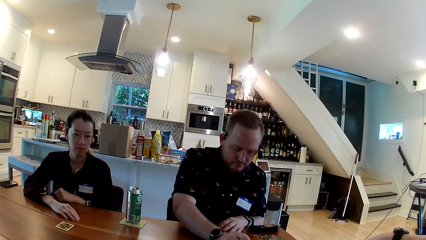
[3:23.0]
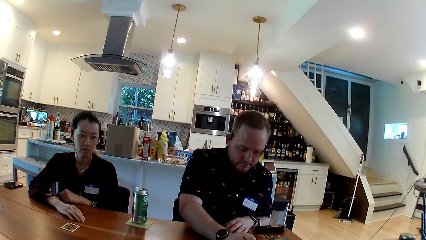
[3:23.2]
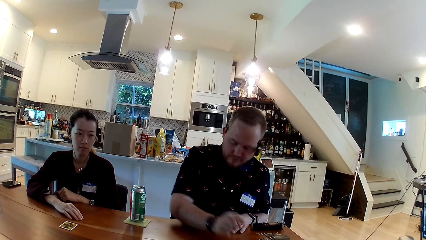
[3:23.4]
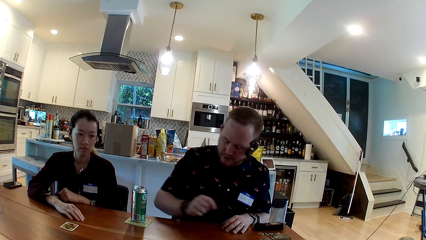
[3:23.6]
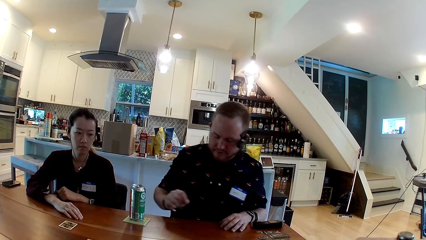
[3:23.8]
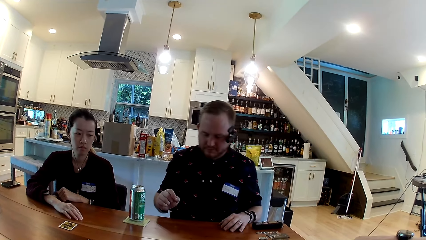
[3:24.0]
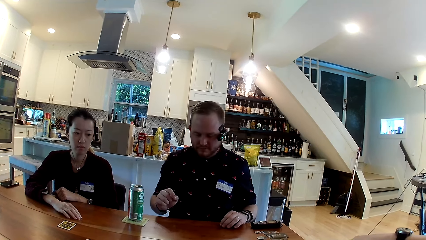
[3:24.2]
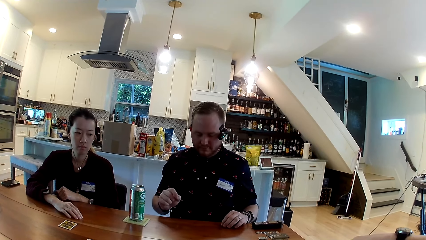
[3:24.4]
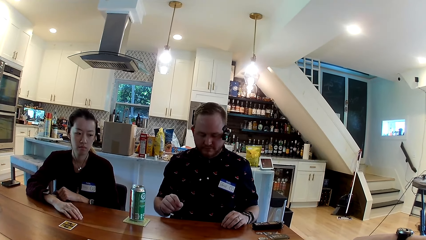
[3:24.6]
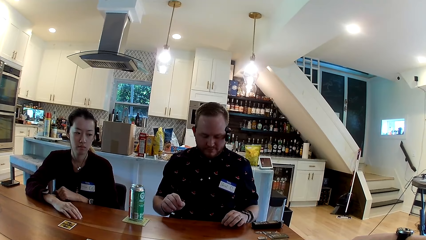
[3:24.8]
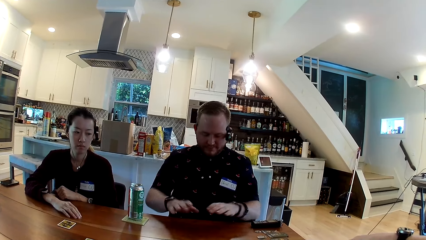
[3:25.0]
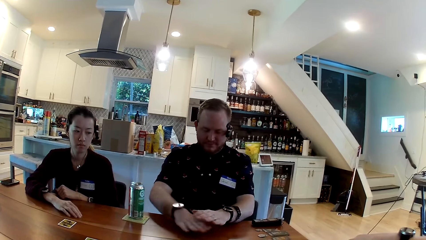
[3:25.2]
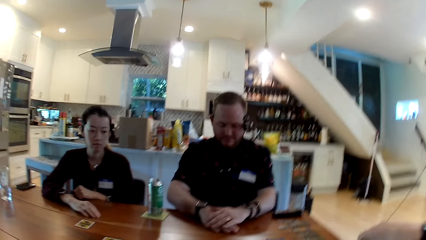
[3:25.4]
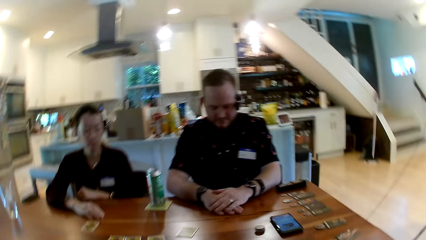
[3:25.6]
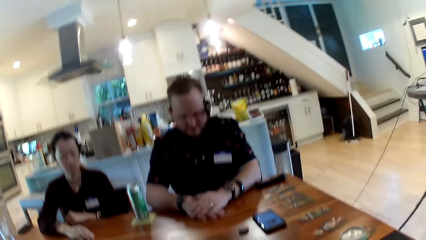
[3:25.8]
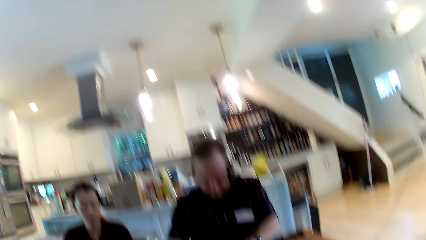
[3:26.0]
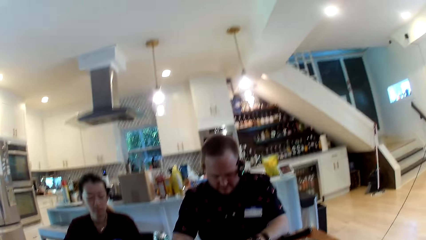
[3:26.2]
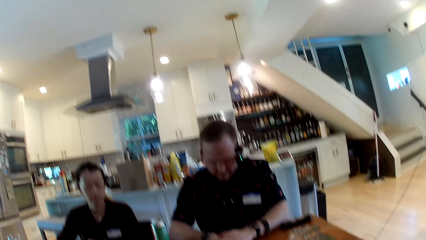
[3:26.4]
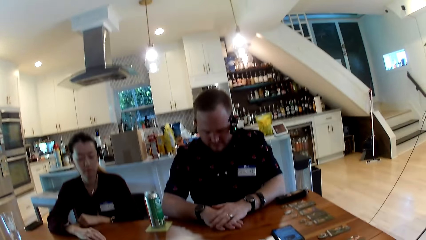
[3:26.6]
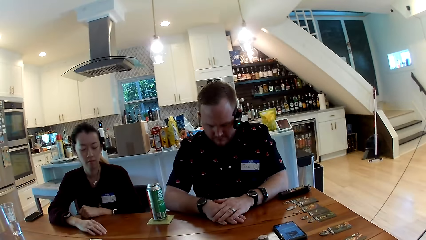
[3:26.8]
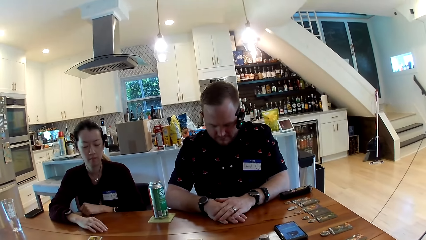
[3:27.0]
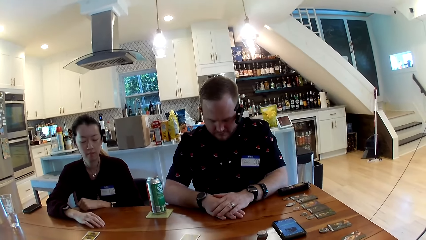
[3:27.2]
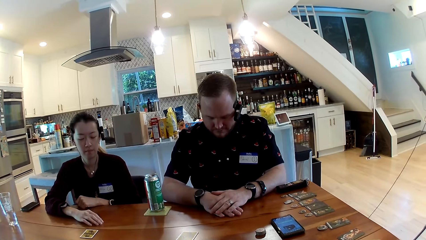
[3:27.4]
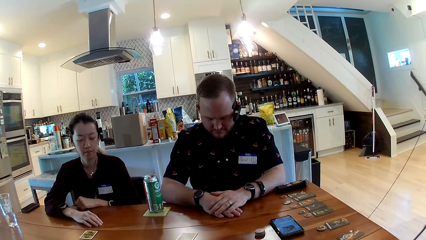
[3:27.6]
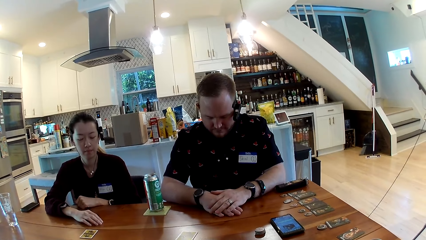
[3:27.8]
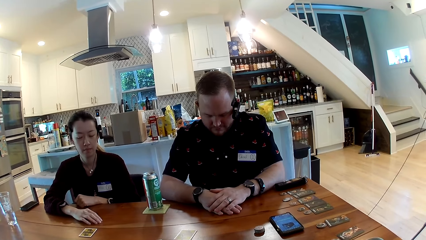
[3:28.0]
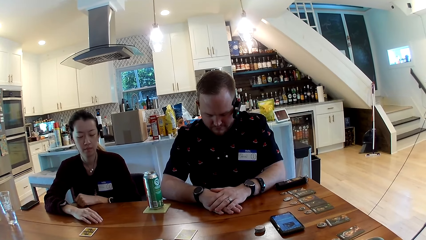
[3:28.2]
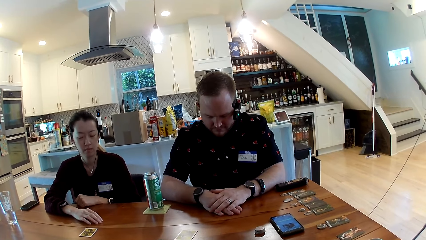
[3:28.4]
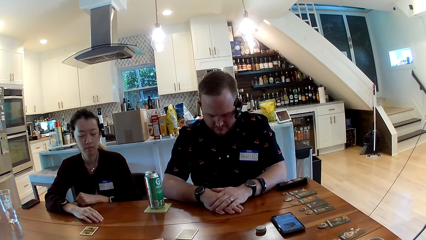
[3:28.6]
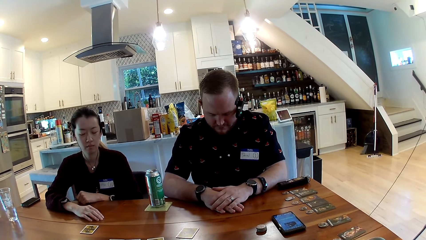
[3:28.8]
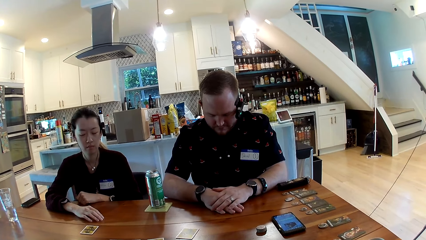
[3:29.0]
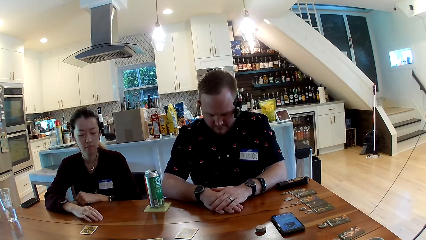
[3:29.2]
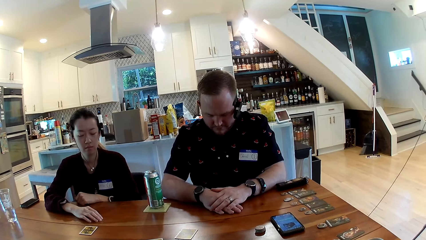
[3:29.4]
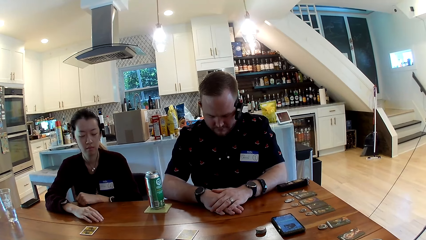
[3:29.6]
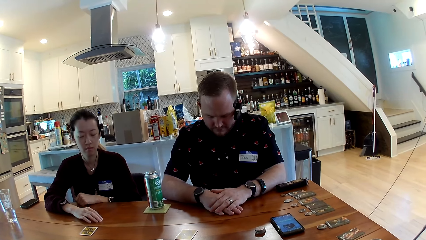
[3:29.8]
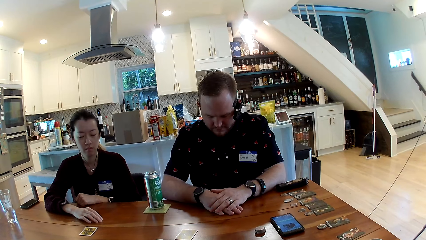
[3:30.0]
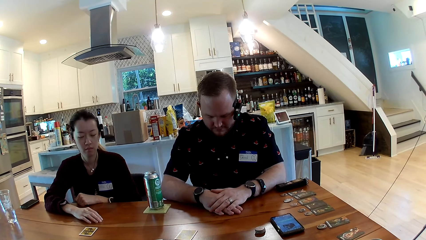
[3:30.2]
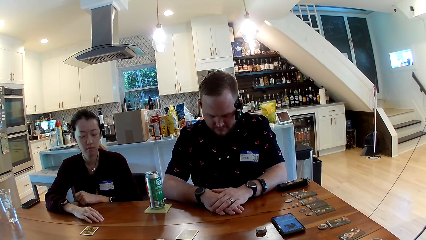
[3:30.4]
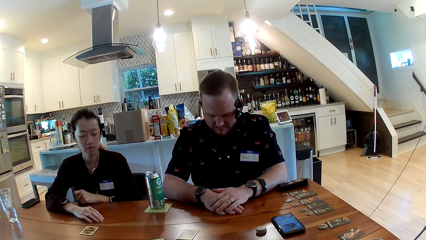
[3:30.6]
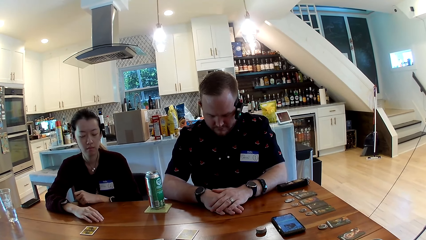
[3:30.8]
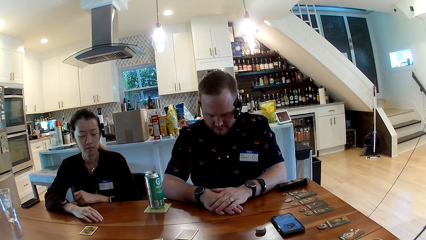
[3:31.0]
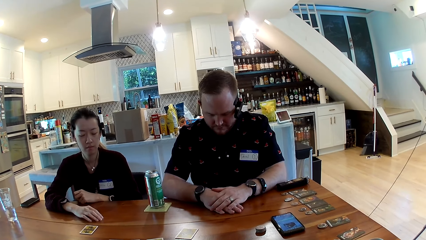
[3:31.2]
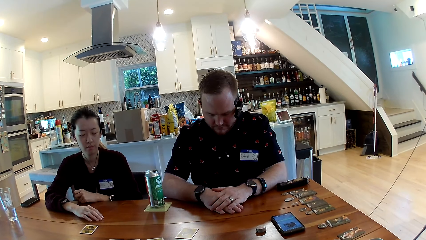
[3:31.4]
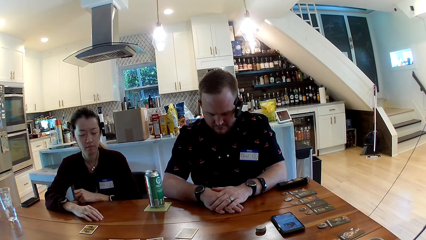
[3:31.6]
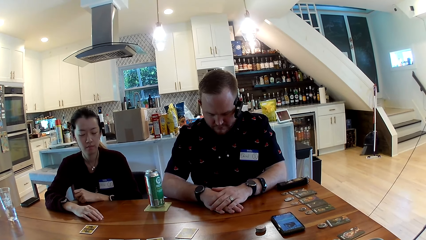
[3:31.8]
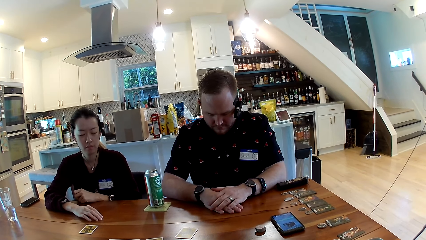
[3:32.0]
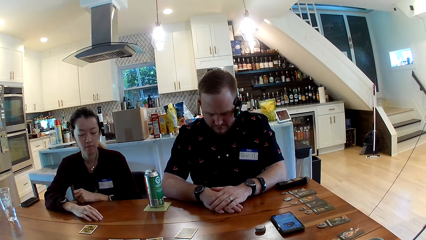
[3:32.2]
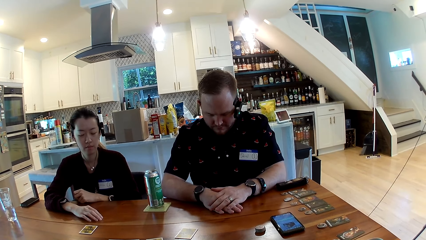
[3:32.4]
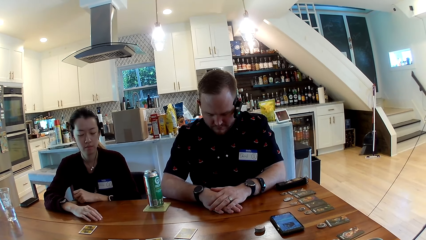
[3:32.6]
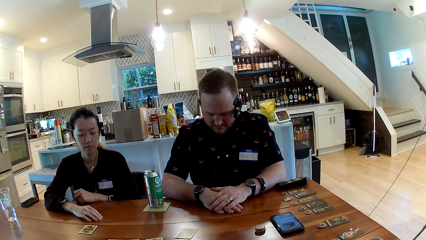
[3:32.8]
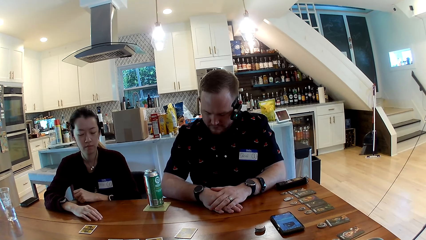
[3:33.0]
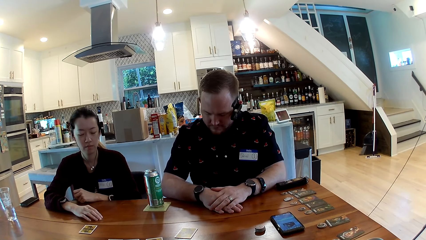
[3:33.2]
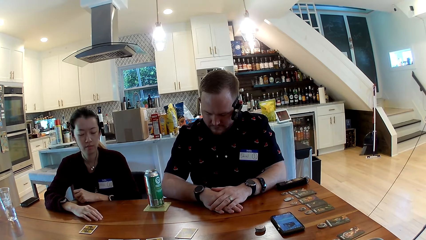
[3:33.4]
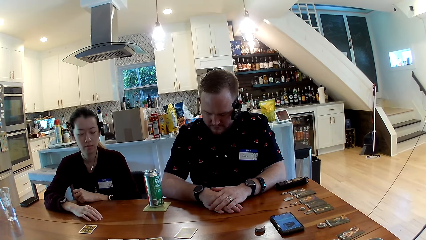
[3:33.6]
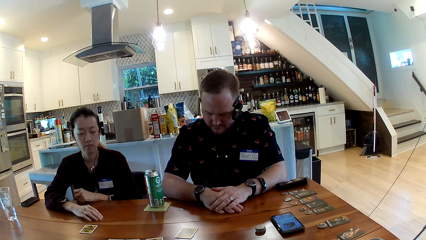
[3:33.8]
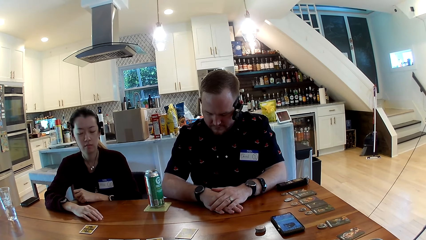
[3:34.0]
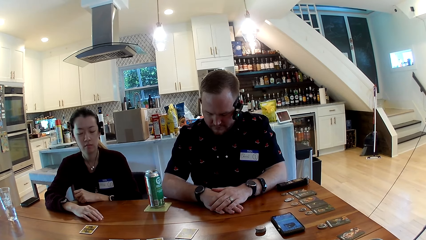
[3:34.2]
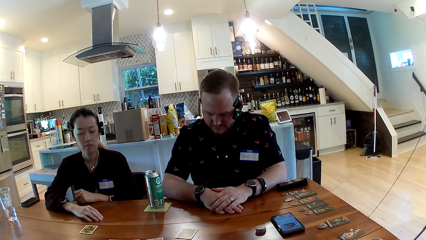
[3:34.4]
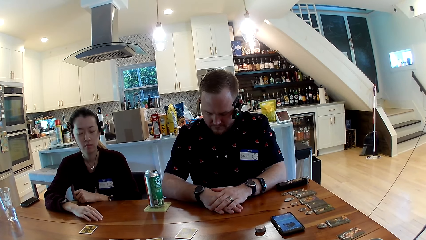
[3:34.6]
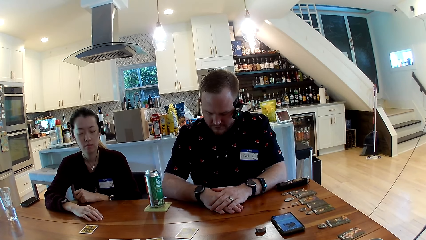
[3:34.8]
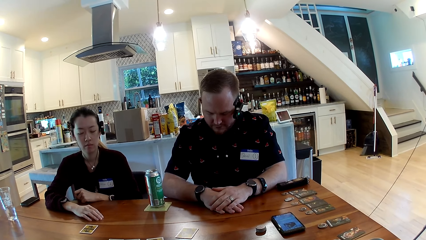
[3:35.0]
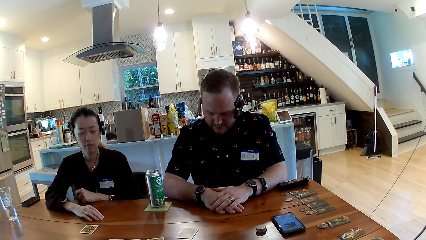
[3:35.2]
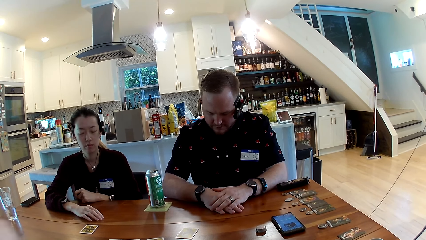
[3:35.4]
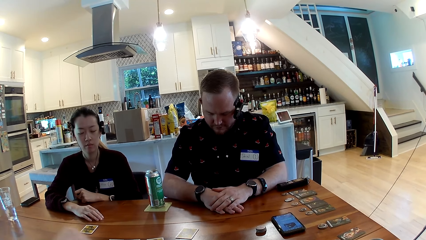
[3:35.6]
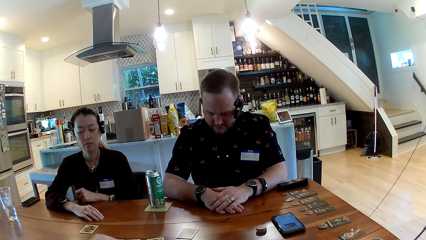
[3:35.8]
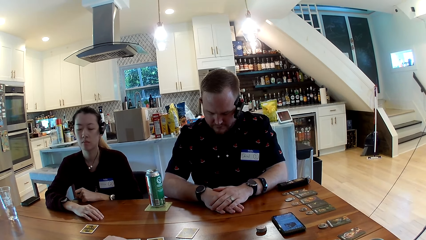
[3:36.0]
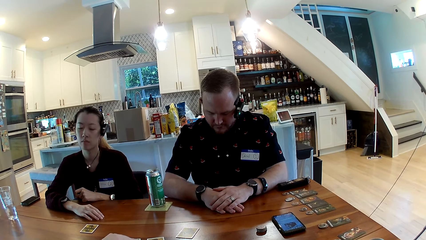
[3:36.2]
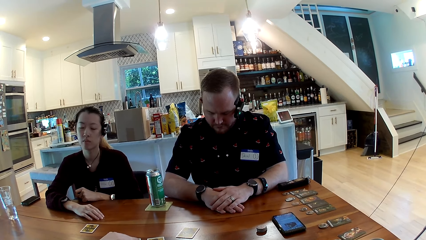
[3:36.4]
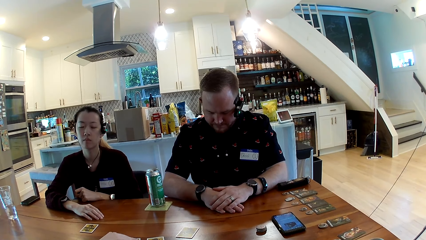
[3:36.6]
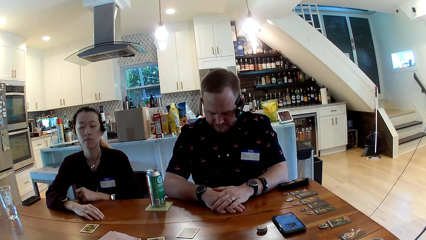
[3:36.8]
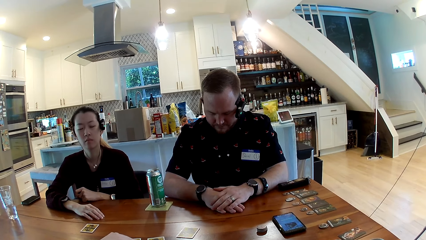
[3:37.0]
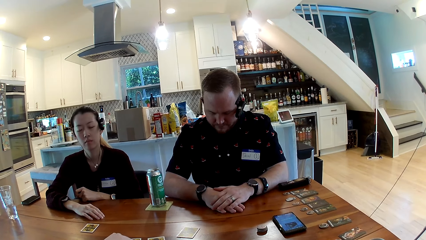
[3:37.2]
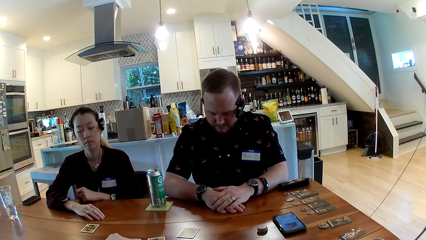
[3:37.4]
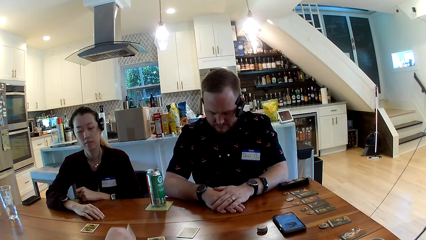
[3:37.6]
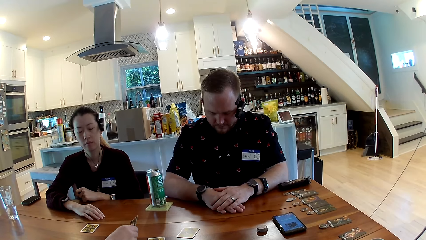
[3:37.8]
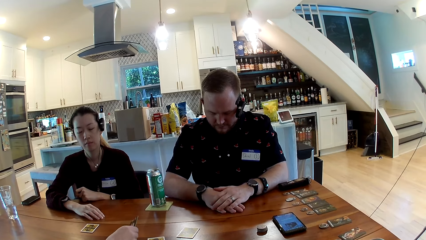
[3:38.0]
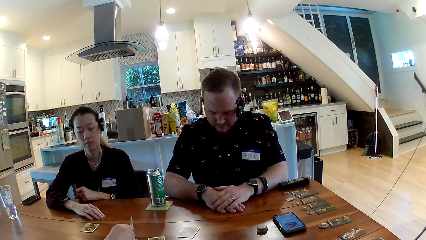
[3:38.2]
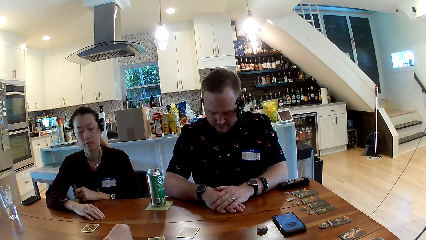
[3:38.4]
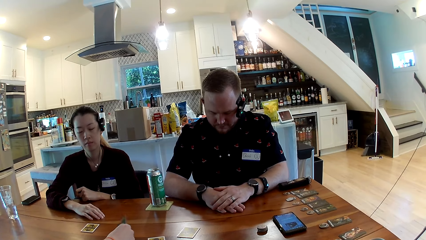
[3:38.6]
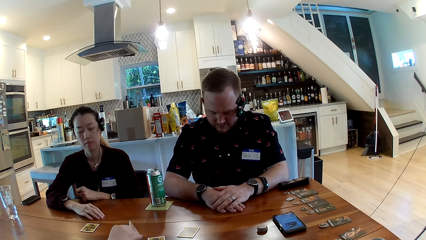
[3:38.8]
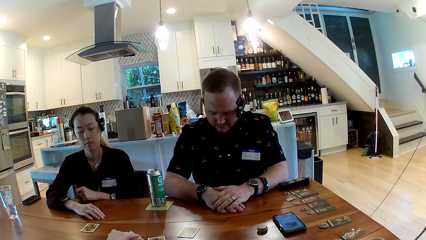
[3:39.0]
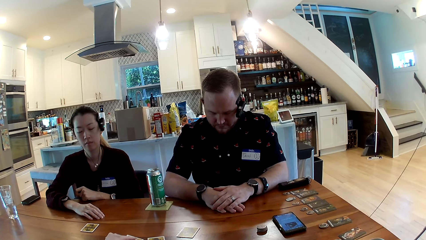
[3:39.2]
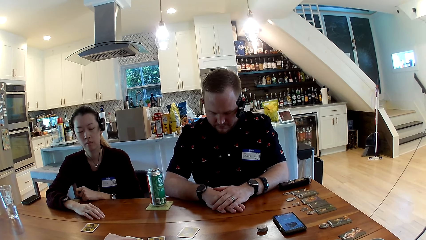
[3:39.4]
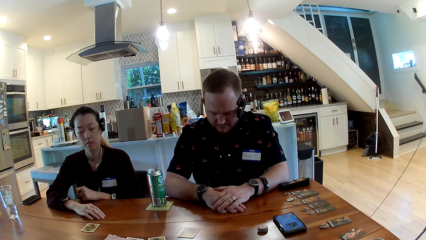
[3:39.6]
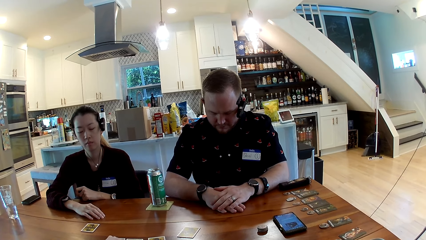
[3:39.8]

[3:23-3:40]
The man uses the phone on the dining table with his right hand. The man removes his hand from the table. The man places his left hand over his right hand on the dining table. The camera wearer picks a game card on the dining table with his right hand. A person nods their head. The camera wearer shakes the game card with his left hand. He stays still on the table.
